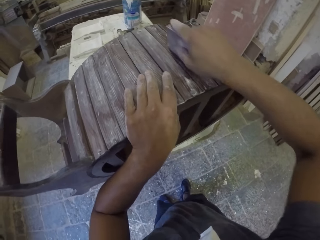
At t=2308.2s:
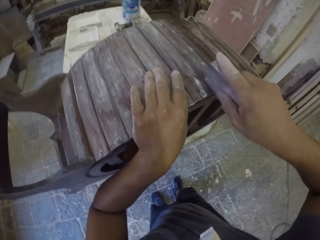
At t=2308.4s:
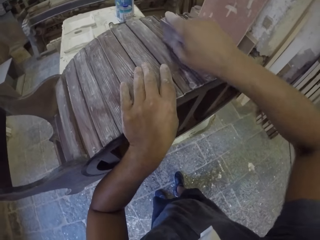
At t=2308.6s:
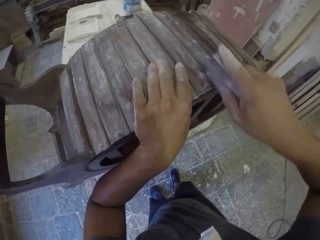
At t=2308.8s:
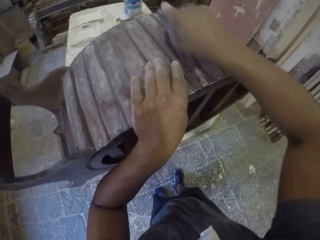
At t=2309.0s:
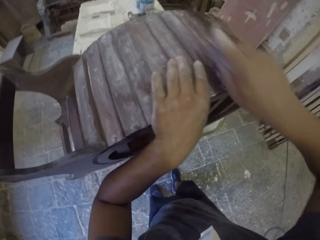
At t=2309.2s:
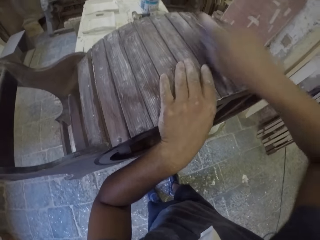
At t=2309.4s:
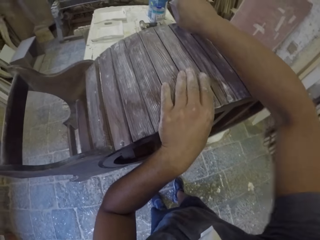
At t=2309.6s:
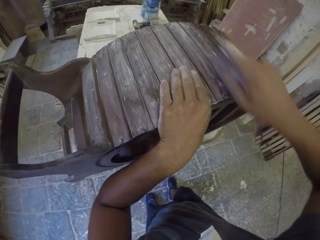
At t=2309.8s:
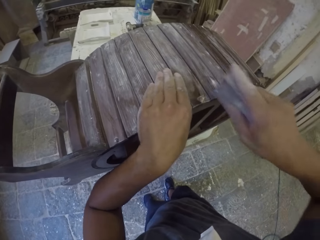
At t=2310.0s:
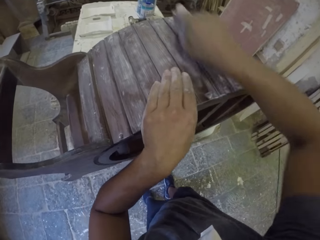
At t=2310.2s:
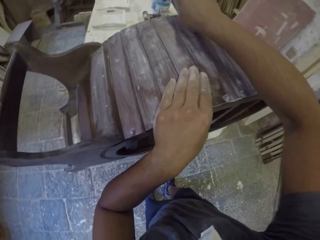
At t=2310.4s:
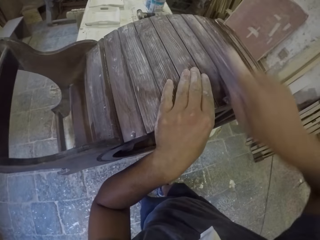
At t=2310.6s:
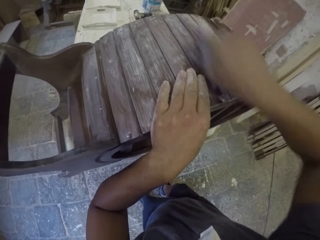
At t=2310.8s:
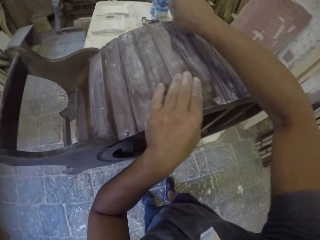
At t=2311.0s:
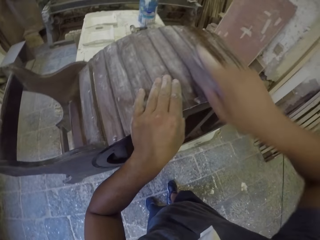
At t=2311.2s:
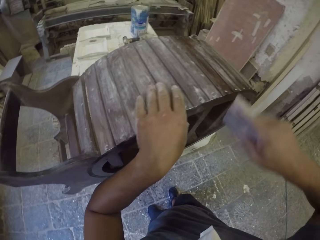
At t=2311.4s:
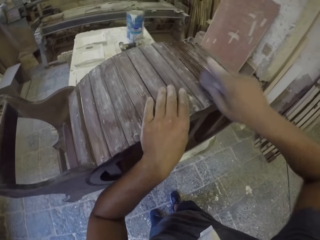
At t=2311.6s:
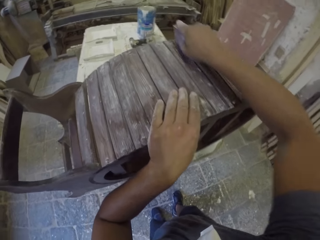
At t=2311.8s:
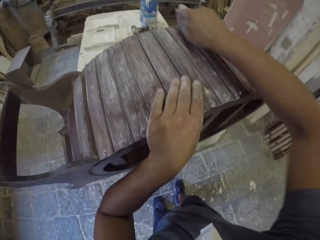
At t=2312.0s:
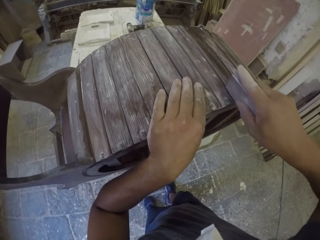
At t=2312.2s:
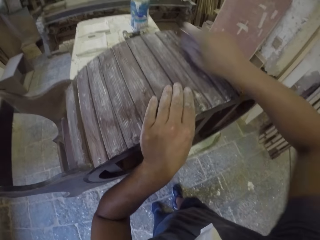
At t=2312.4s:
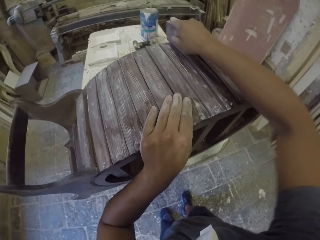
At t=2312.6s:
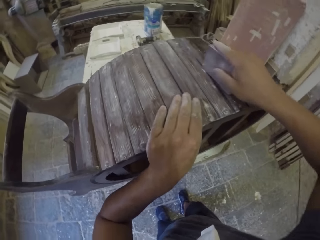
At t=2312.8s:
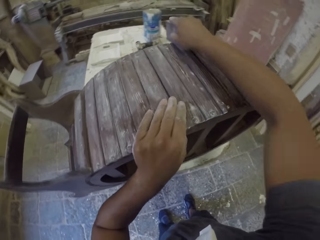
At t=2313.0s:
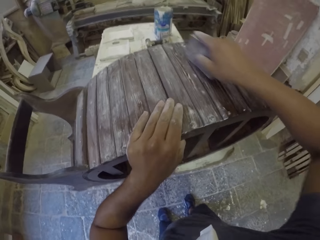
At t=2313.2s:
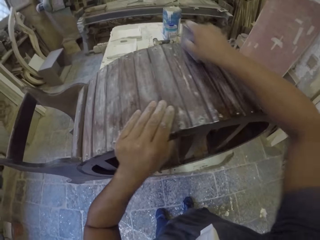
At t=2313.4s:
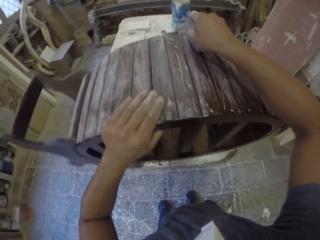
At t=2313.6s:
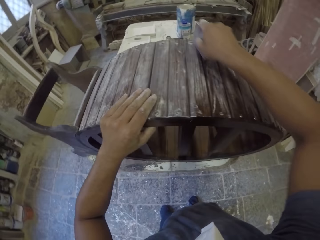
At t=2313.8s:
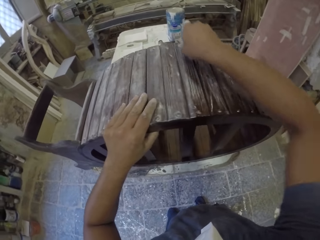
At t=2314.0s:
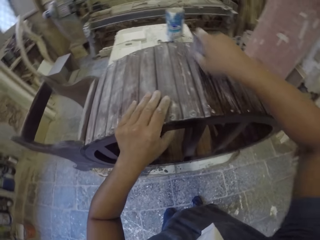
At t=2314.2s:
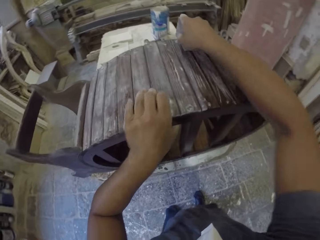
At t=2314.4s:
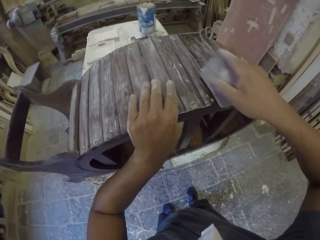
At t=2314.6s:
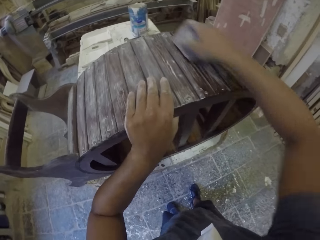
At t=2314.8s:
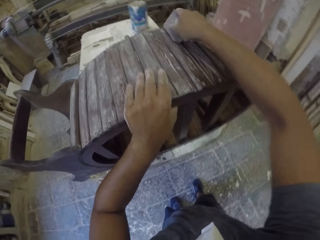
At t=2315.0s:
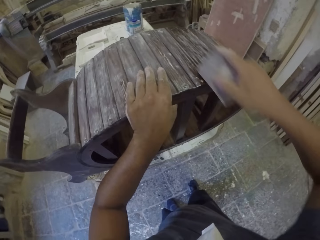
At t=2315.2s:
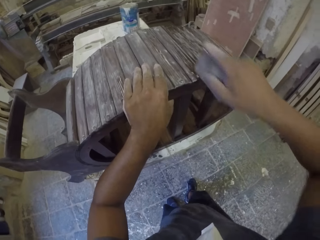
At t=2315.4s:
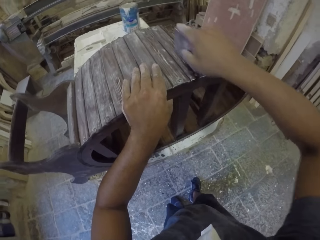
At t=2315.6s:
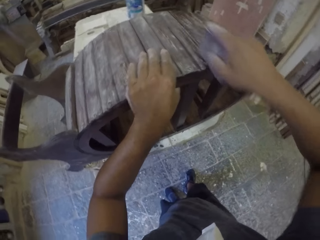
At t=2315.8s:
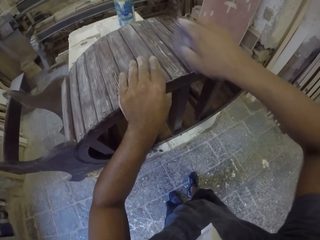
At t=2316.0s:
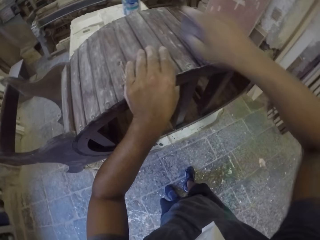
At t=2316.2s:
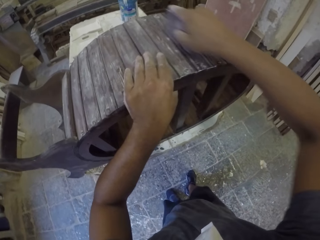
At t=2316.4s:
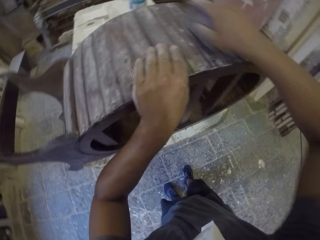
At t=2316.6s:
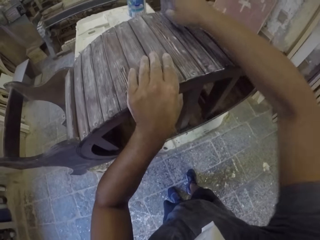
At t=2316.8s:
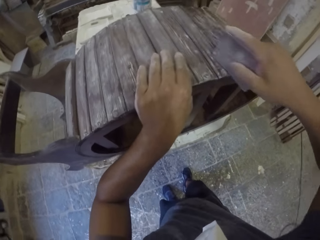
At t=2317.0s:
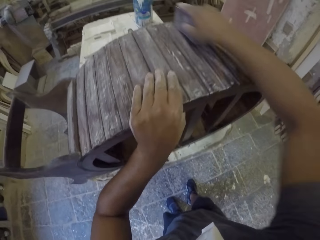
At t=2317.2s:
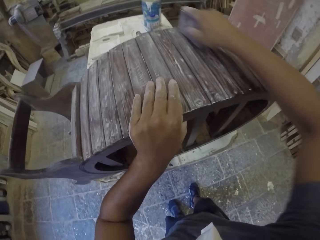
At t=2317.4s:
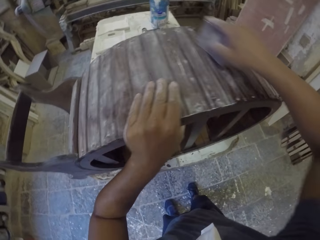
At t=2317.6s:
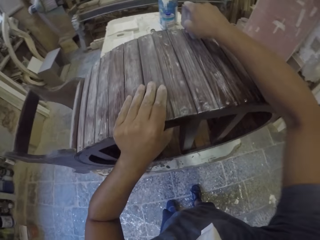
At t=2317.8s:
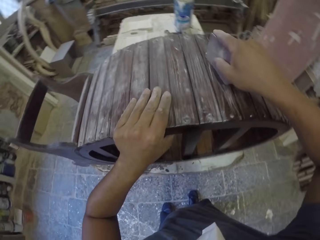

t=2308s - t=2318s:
The camera wearer finishes furniture with a sandpaper.

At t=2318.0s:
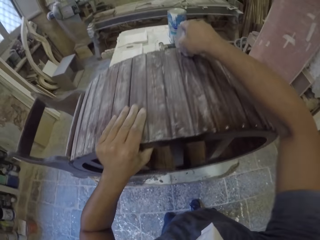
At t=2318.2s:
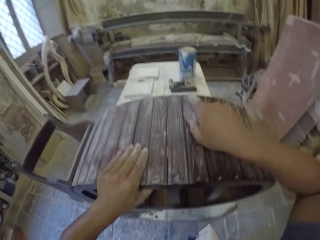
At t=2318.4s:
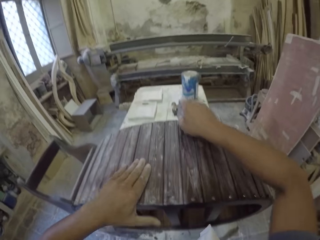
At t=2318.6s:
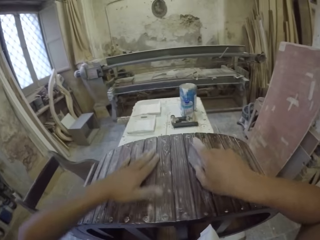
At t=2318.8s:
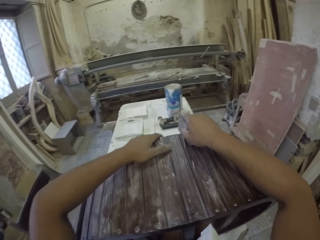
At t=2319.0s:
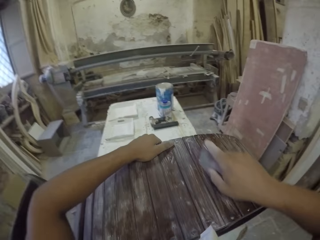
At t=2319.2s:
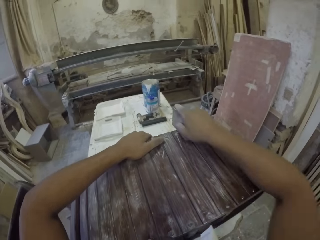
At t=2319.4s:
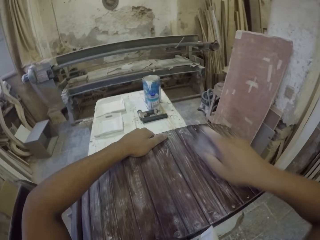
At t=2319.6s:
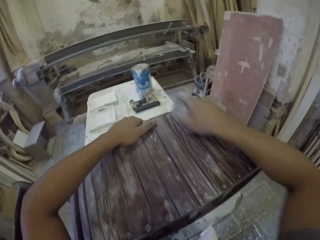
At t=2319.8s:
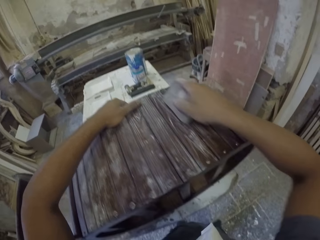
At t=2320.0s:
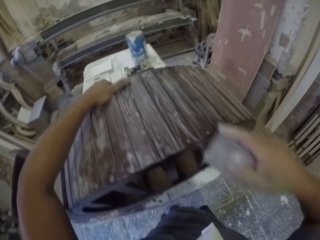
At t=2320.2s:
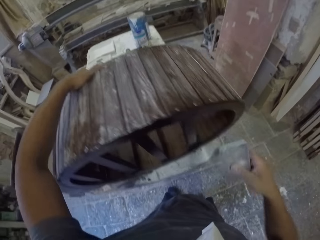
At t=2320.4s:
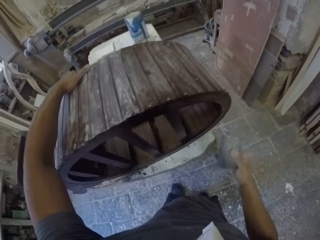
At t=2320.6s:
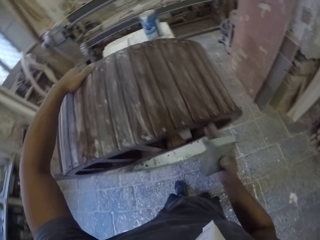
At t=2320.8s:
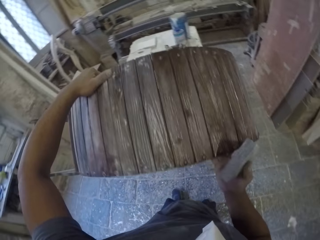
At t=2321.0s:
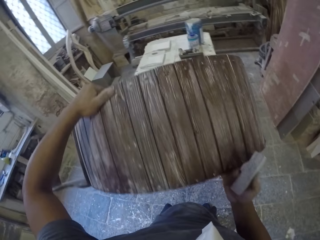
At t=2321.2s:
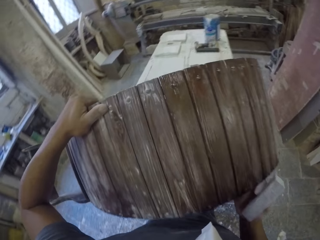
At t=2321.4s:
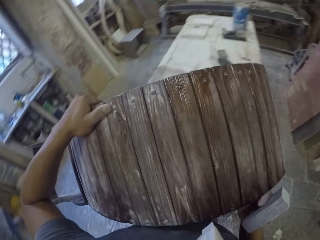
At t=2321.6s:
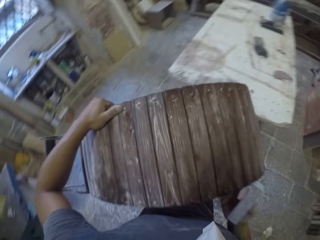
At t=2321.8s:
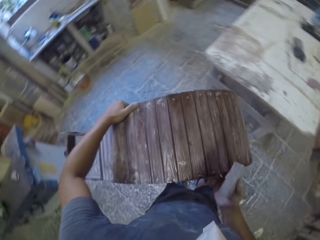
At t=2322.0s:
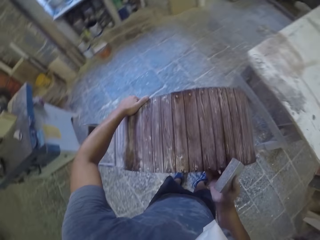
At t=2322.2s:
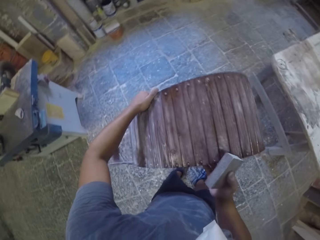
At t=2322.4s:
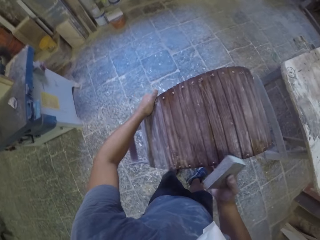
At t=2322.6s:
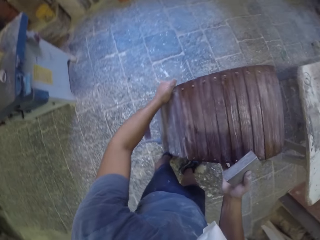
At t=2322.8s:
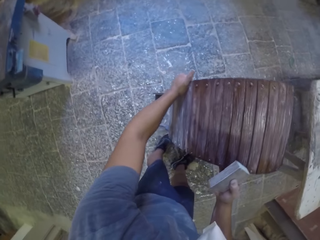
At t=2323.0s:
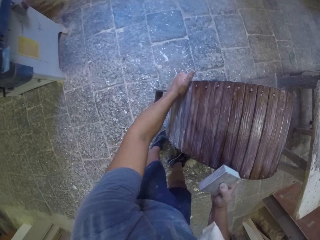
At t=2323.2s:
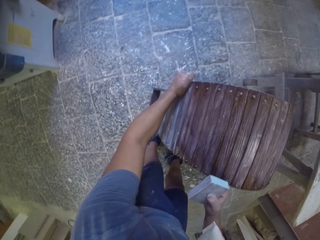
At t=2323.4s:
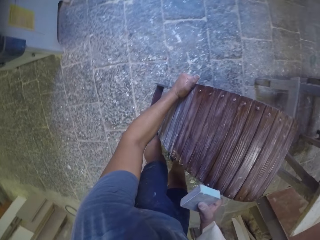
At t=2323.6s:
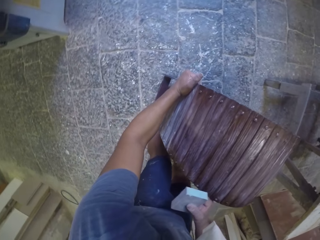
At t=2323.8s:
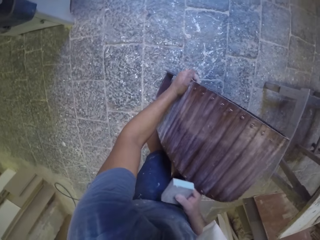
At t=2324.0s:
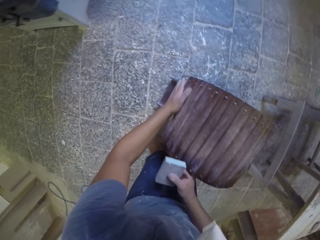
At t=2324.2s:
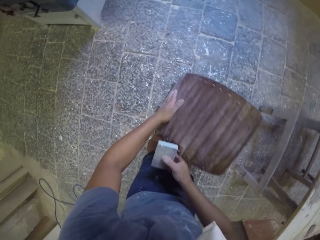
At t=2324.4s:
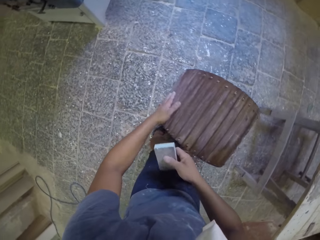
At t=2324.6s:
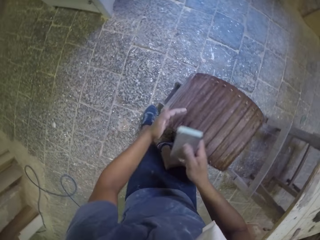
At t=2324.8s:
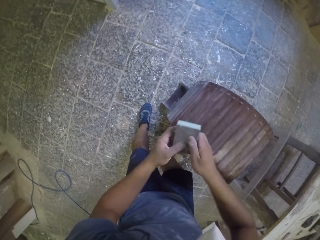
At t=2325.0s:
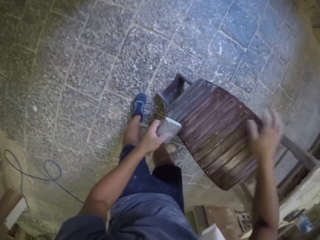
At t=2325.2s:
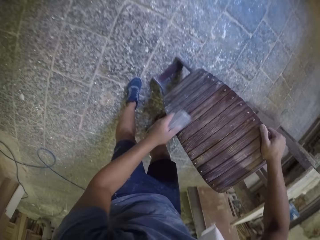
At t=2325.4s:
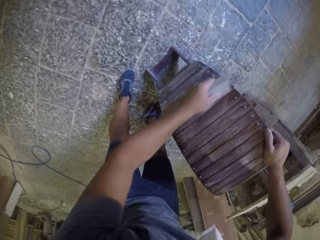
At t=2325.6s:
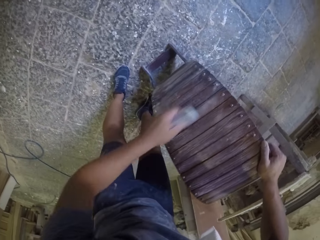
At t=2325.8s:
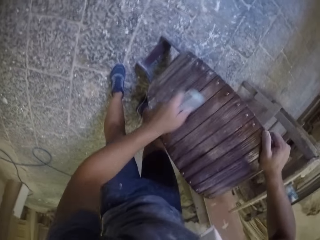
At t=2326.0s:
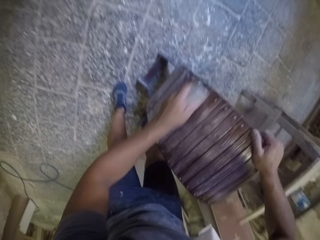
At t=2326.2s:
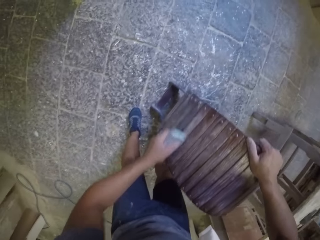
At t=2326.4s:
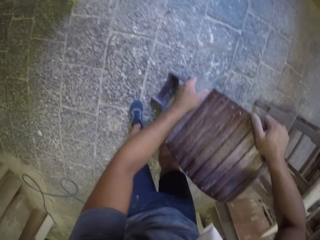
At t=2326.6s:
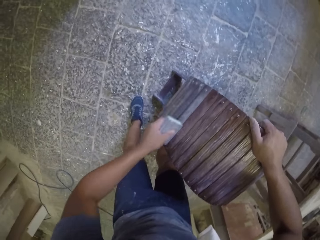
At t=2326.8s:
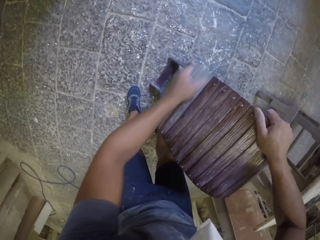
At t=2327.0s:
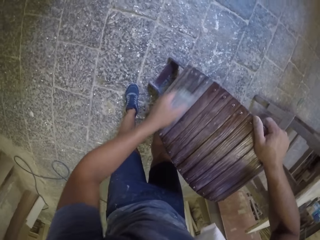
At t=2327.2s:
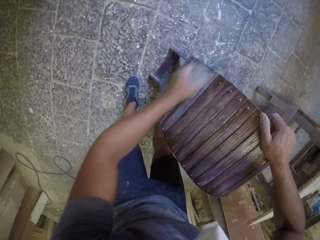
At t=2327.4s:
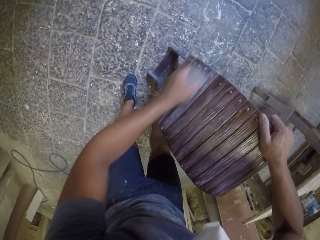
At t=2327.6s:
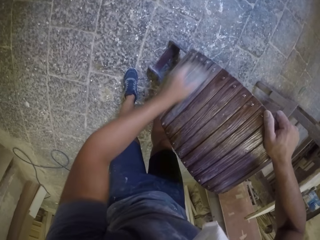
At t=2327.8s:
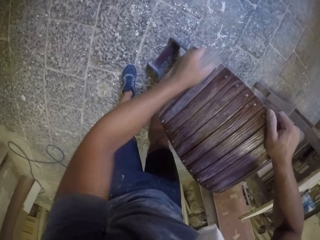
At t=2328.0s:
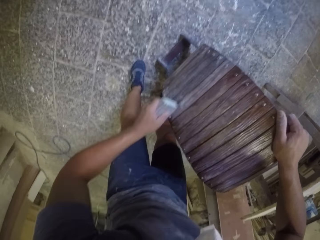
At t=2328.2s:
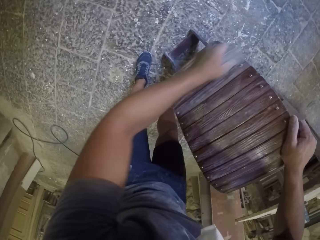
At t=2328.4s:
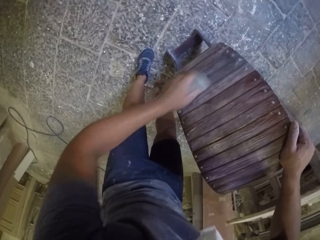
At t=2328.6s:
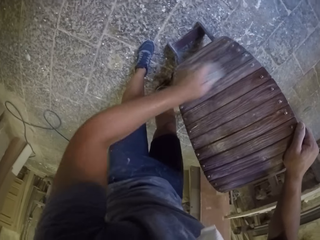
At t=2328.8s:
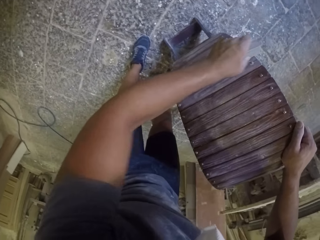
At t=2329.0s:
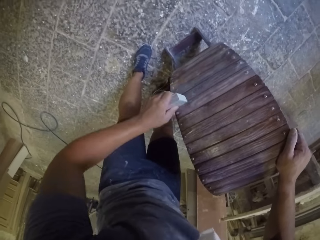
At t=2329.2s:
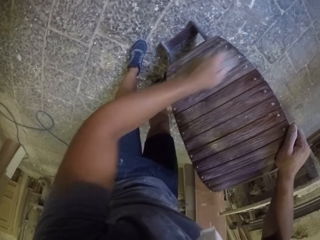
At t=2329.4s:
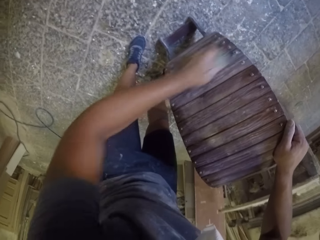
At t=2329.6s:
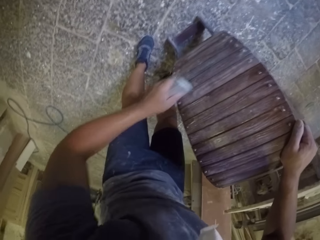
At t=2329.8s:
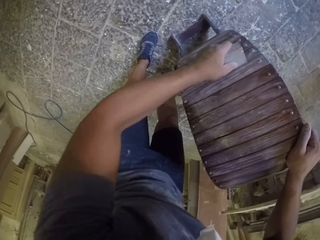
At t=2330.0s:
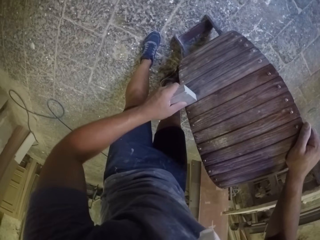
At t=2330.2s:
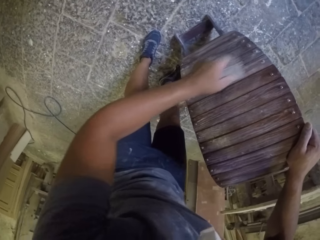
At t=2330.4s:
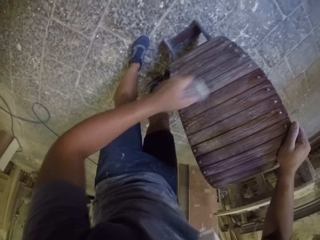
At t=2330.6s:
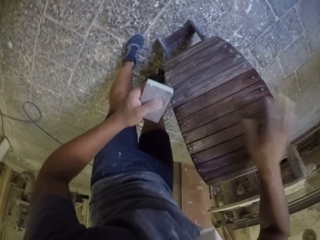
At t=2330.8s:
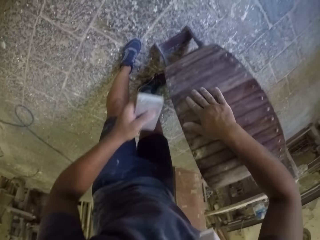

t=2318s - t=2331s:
The camera wearer lifts a wooden stand or furniture with both hands. They place the wooden stand on the floor. They smoothen the wooden stand with a sandpaper. They finish the furniture with the sandpaper.
